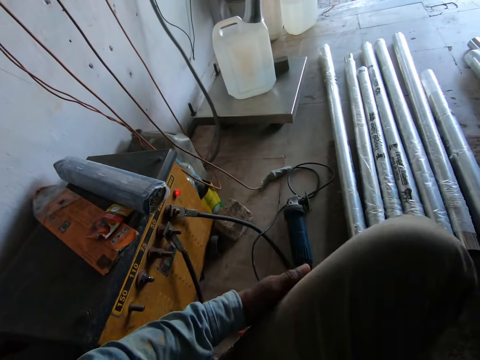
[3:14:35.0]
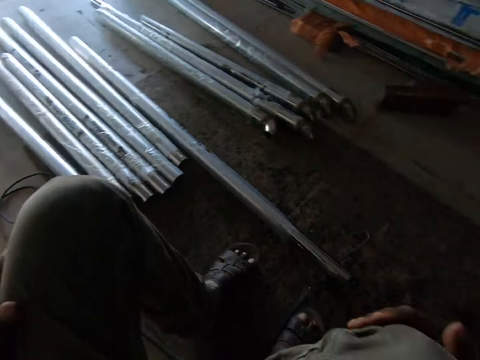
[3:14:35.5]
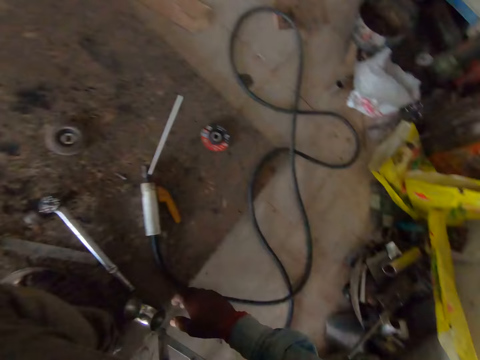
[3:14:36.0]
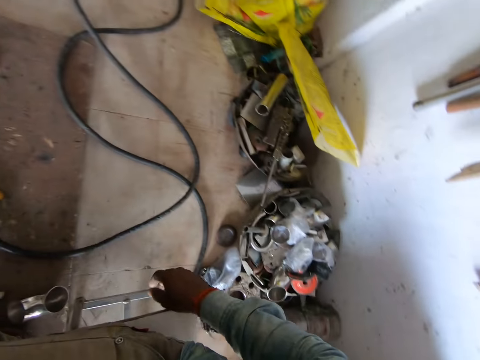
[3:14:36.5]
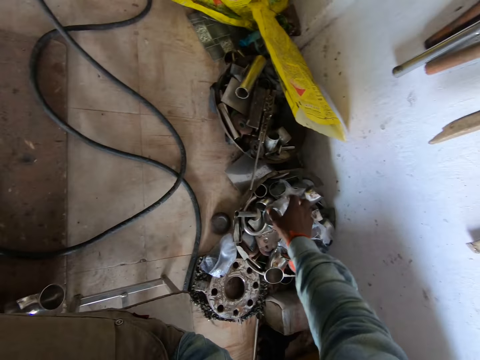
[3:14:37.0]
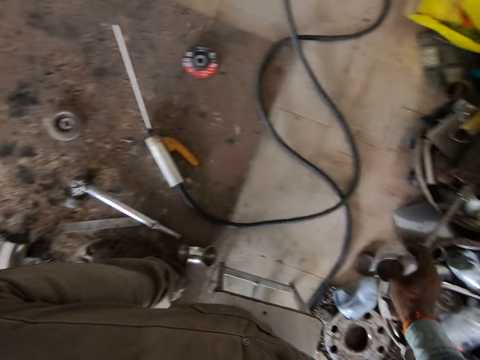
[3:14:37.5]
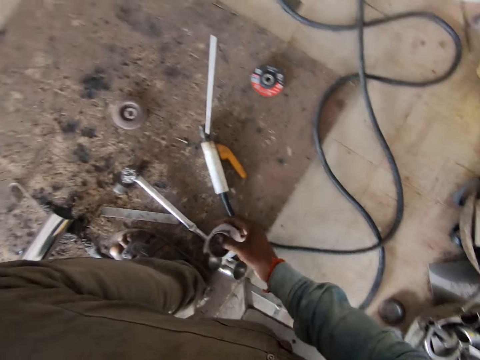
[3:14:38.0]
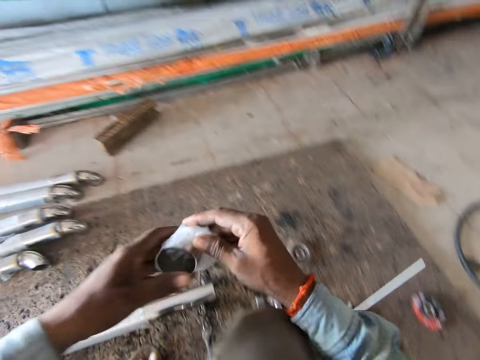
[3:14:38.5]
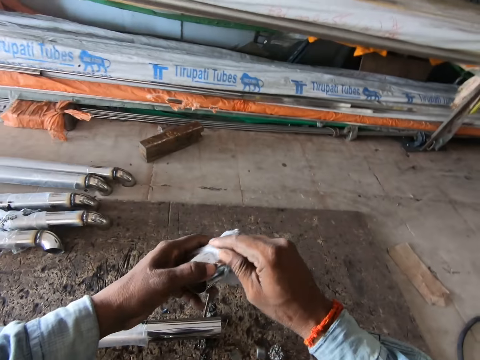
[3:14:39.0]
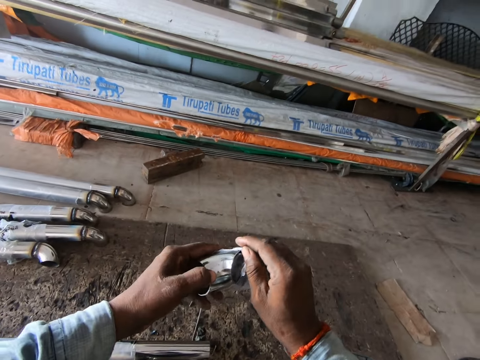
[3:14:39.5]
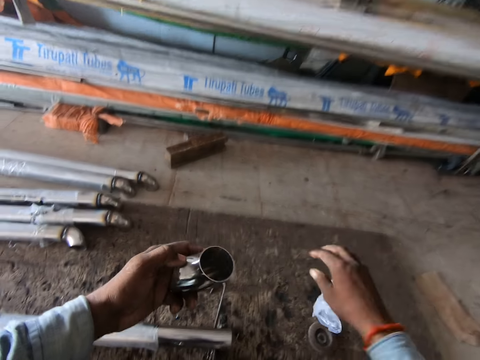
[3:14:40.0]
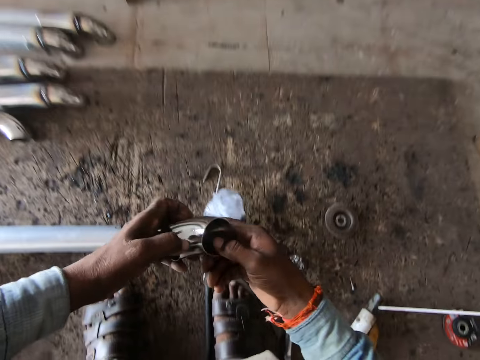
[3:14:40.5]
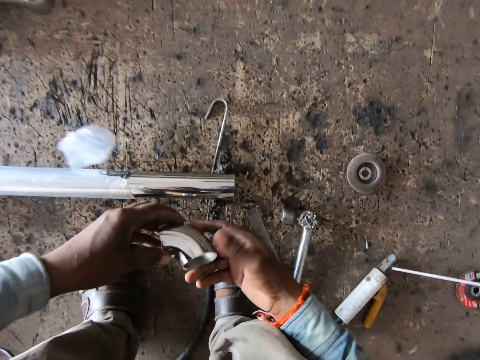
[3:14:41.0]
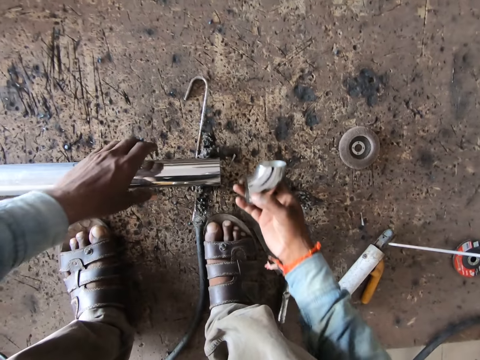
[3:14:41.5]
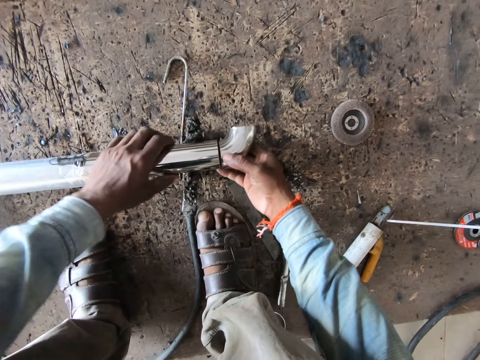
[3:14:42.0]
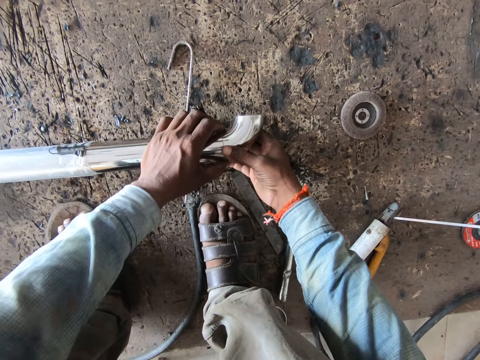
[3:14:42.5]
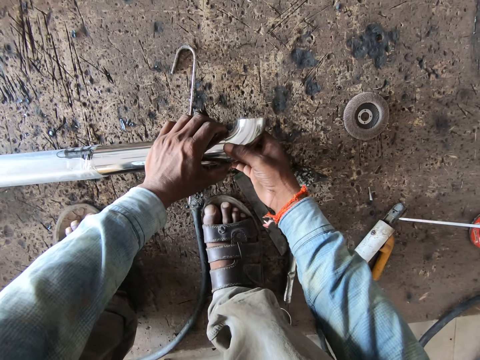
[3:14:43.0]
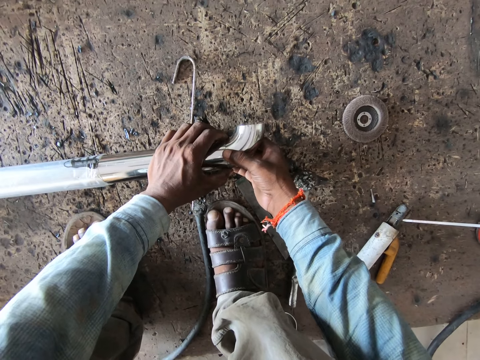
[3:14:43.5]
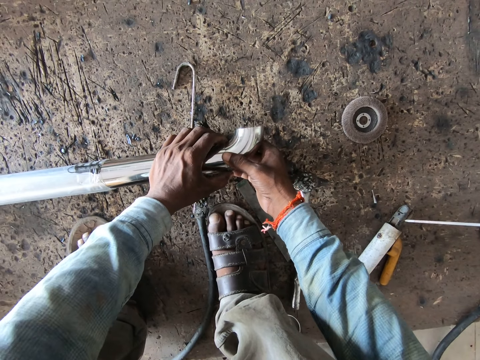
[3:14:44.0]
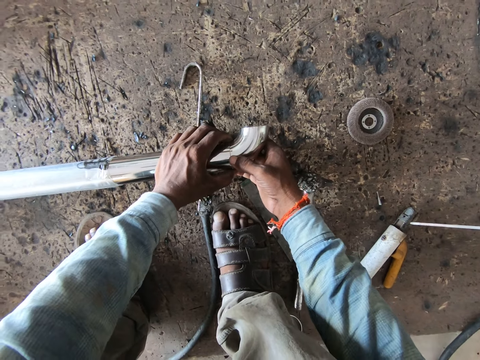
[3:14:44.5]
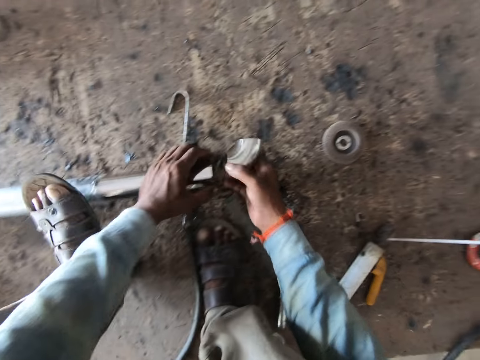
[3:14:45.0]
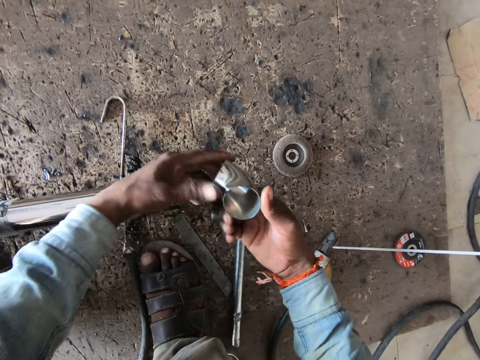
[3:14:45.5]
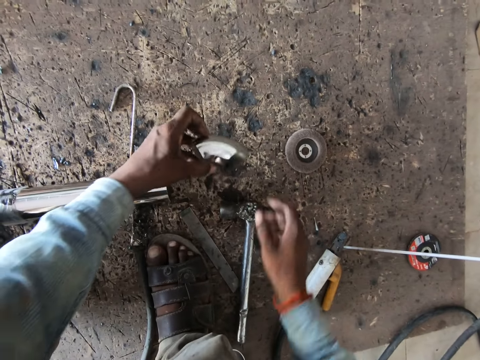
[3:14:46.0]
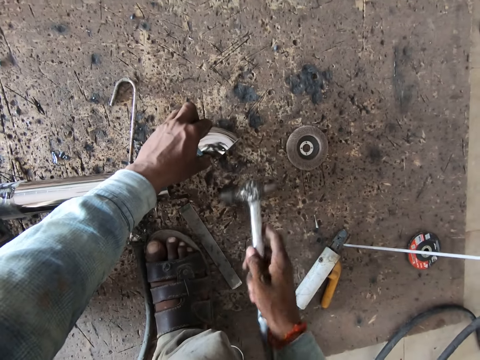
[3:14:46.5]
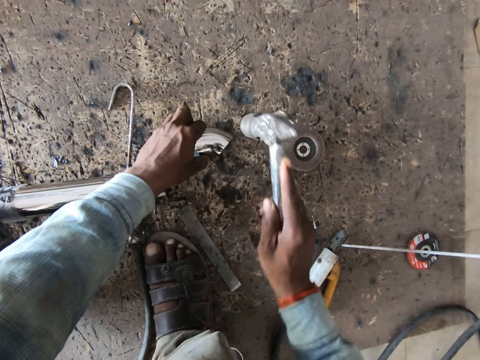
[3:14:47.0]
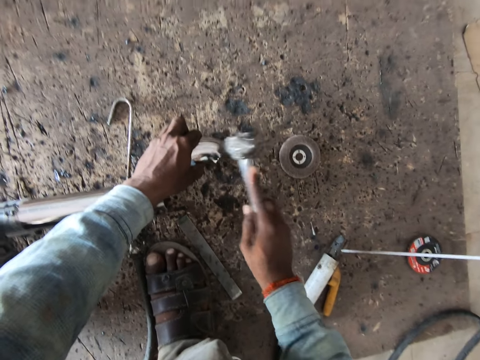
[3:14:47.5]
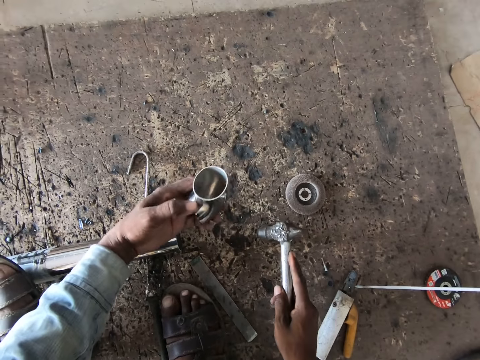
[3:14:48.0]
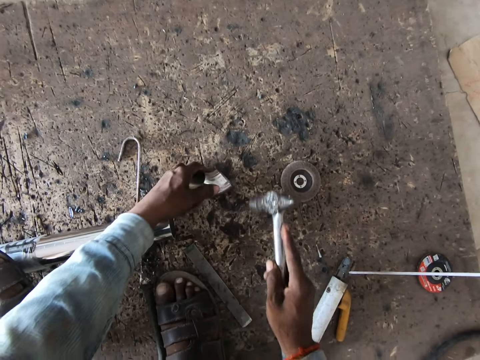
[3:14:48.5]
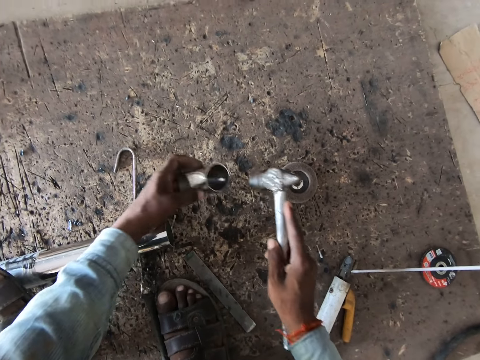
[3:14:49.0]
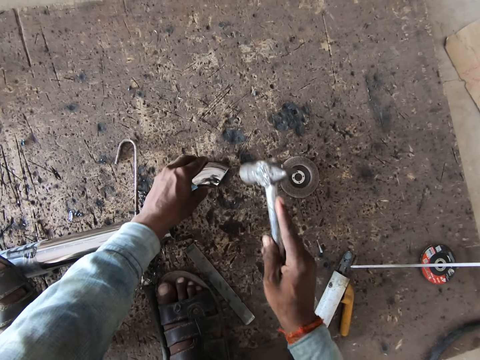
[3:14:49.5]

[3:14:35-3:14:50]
The camera wearer looks to the right. He touches a curved metal. He picks a cylindrical aluminum pipe from the basket of tools with his right hand. He unwraps the nylon around the cylindrical aluminum pipe with his hands. He holds the cylindrical pipe with his hands. He removes his left hand from the cylindrical aluminum pipe. He attaches the cylindrical aluminum pipe into the edge of the aluminum pipe with his hands. He places his left foot on the aluminum pipe. He removes the cylindrical aluminum pipe from the aluminum pipe with his right hand. He passes the cylindrical aluminum pipe into his left hand. He sets the cylindrical aluminum pipe on the workshop board with his left hand. He picks up the hammer from the workshop board with his right hand. He hits the cylindrical aluminum pipe with the hammer.

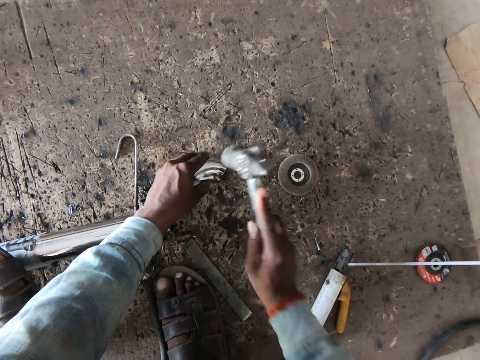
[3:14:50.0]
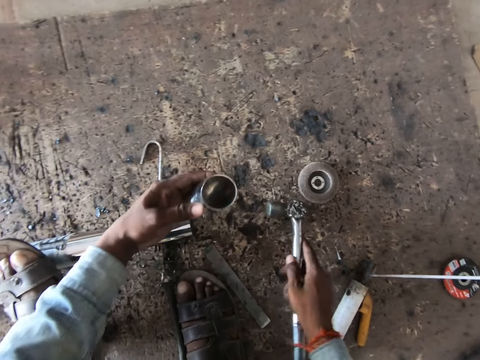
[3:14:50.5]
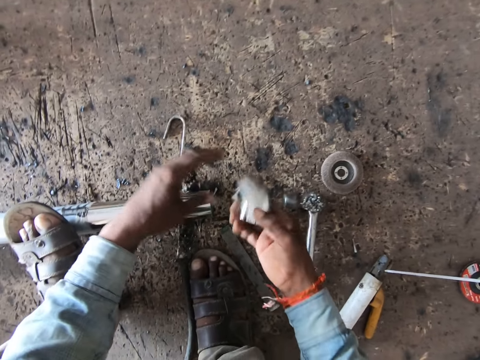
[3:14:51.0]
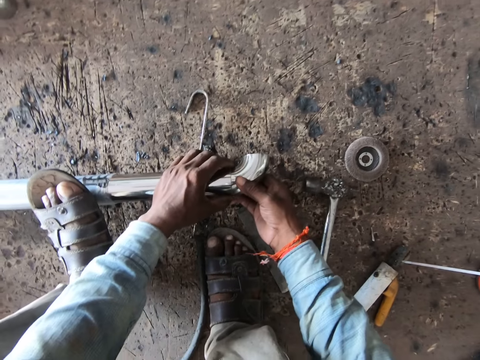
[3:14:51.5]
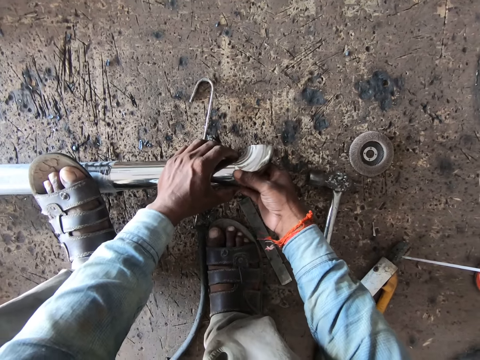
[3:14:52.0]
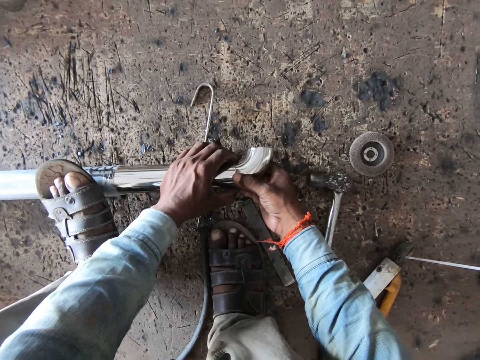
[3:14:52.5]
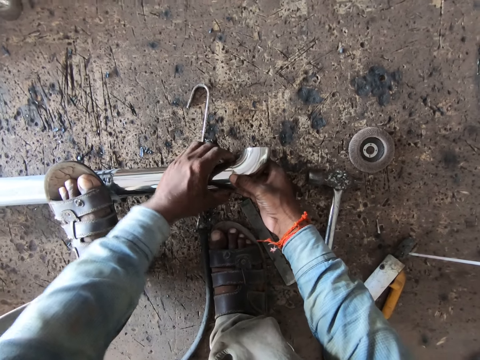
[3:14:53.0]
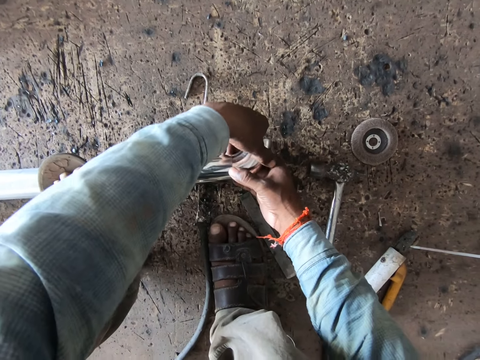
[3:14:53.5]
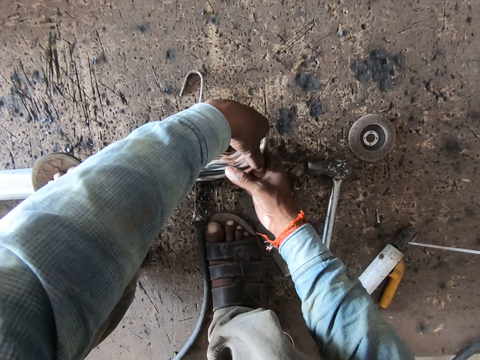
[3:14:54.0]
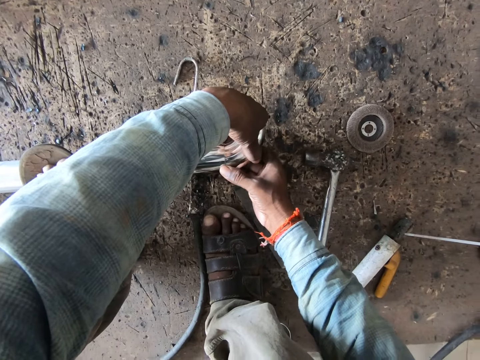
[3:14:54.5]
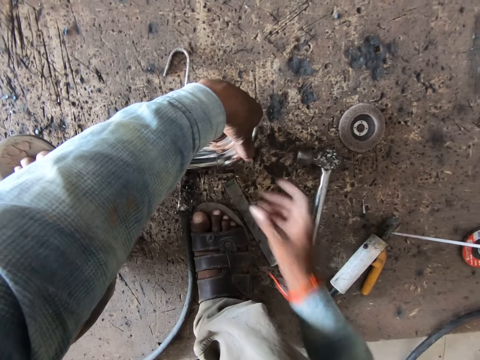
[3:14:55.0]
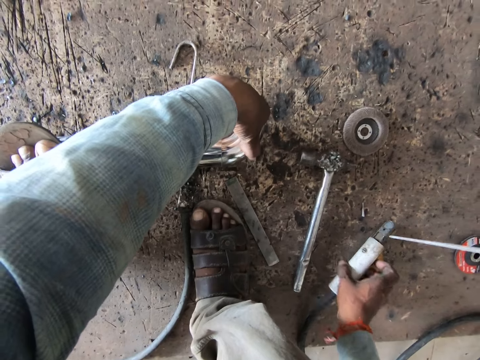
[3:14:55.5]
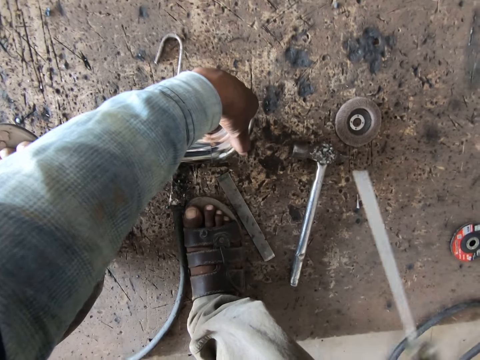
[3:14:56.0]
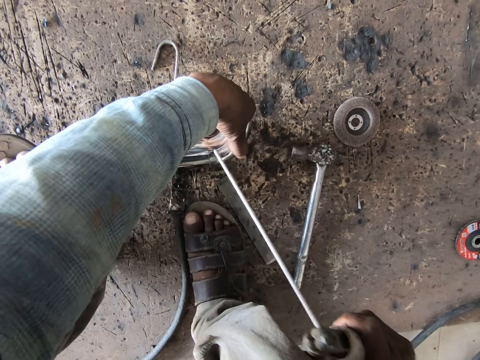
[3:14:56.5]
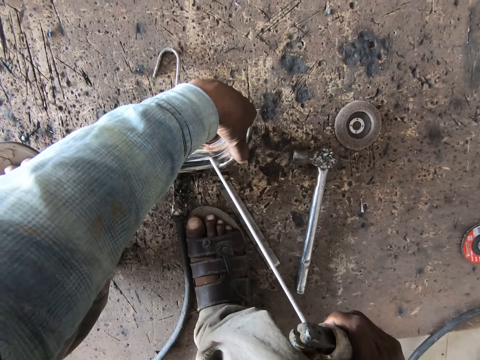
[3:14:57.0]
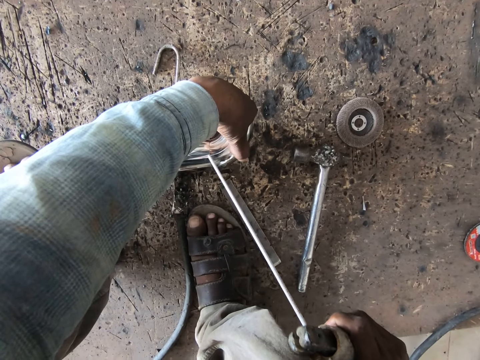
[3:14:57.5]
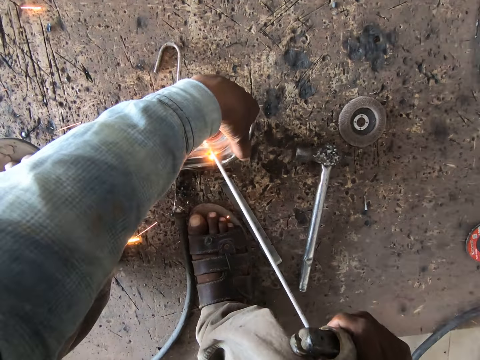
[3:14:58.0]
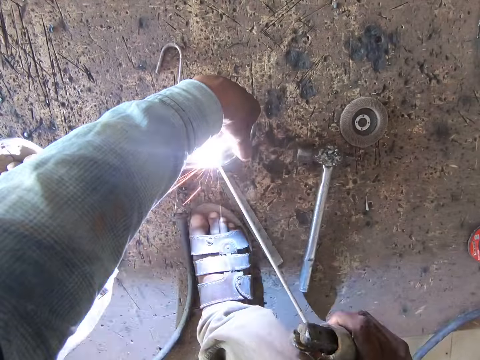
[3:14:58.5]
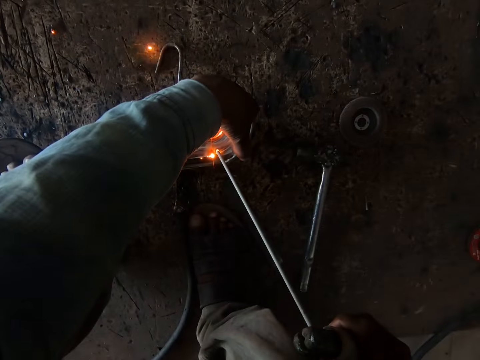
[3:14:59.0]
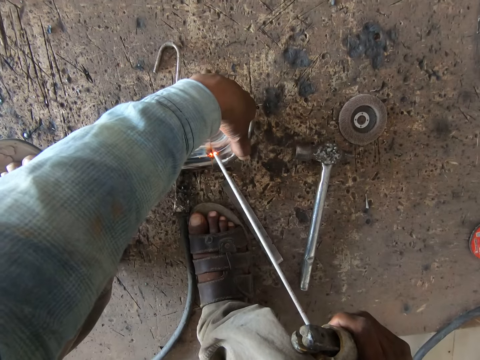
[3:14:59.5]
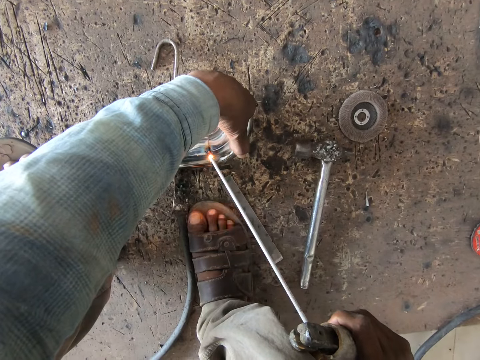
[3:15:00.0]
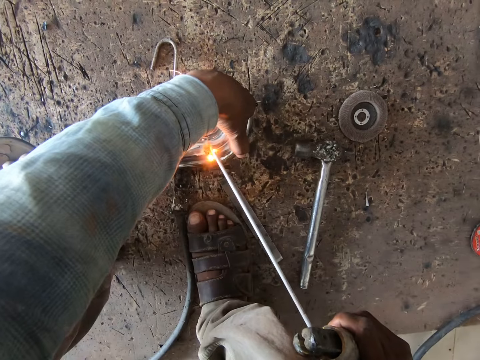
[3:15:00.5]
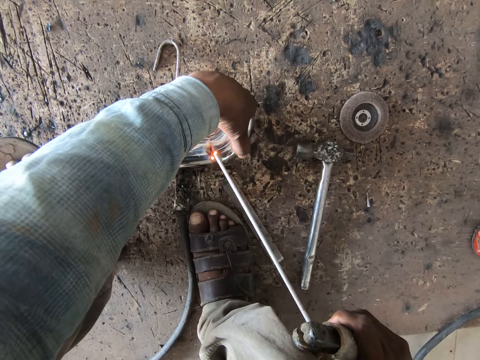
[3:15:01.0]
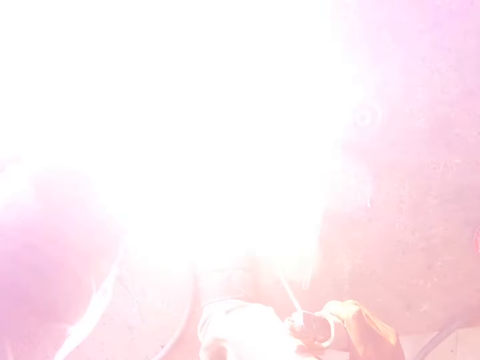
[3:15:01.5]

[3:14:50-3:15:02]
The camera wearer lifts the cylindrical aluminum pipe from the workshop board with his left hand. He places the hammer on the workshop board with his right hand. He passes the cylindrical aluminum pipe to his right hand. He attaches the cylindrical aluminum pipe into the aluminum pipe with his hands. He removes his right hand from the cylindrical aluminum pipe. He picks up the blow torch from the workshop board with his right hand. He welds the edge of the aluminum pipe to the cylindrical aluminum pipe with the blow torch in his right hand.
